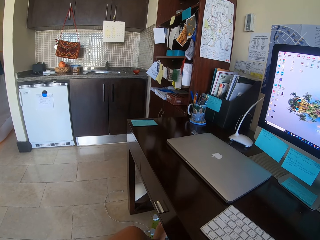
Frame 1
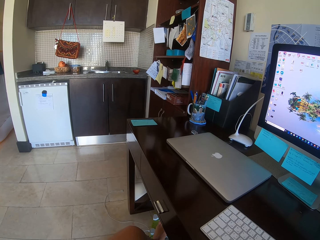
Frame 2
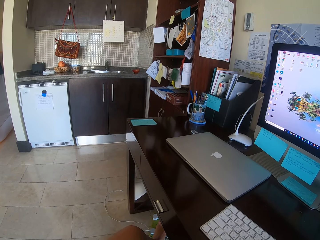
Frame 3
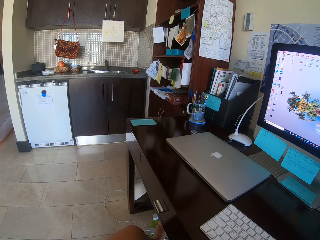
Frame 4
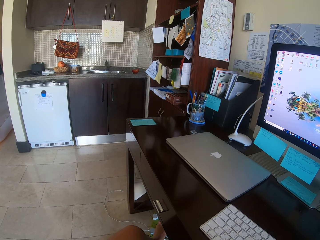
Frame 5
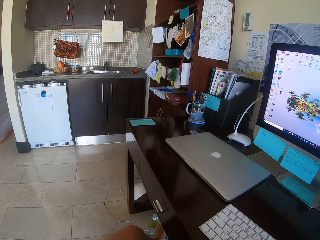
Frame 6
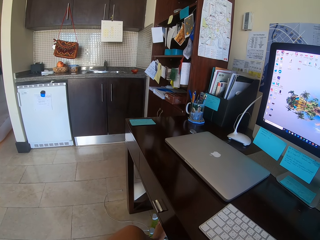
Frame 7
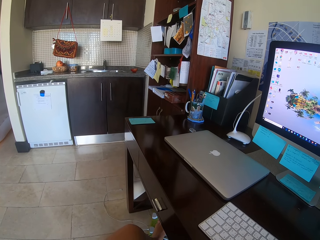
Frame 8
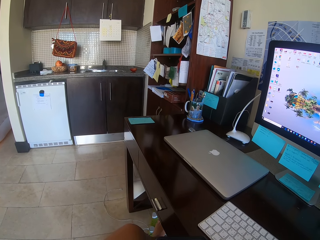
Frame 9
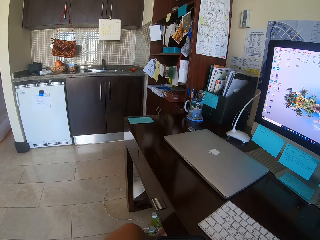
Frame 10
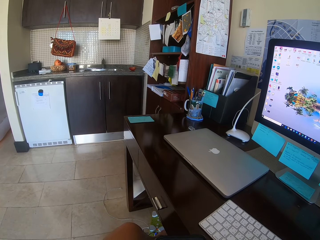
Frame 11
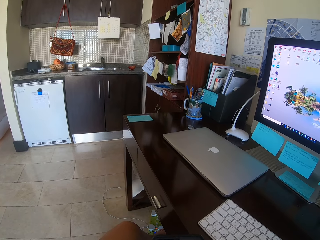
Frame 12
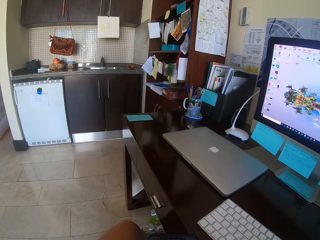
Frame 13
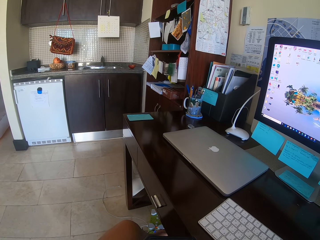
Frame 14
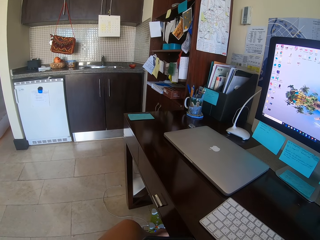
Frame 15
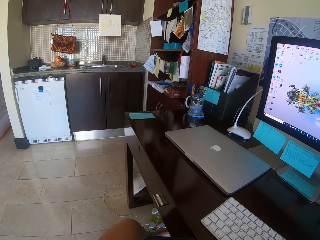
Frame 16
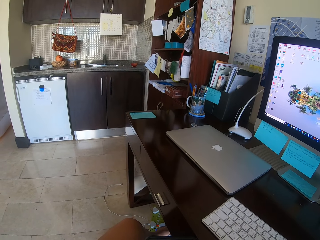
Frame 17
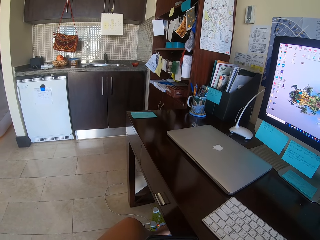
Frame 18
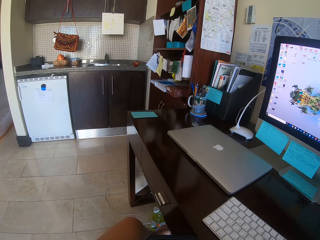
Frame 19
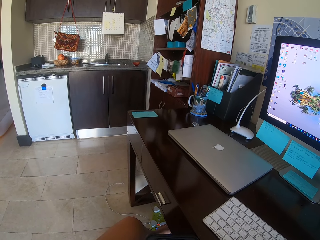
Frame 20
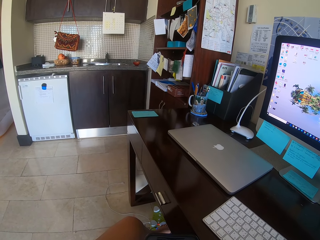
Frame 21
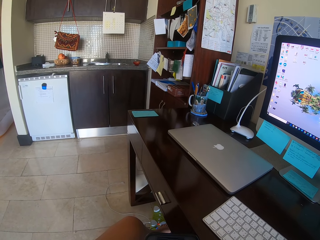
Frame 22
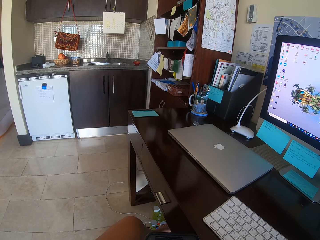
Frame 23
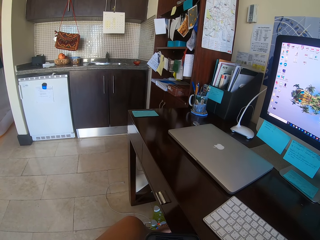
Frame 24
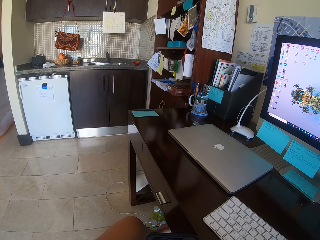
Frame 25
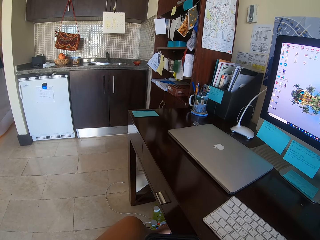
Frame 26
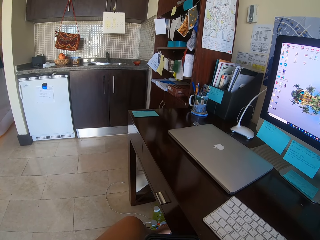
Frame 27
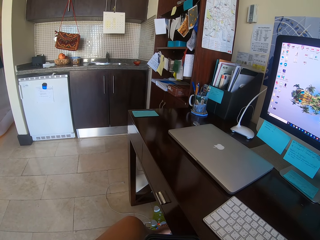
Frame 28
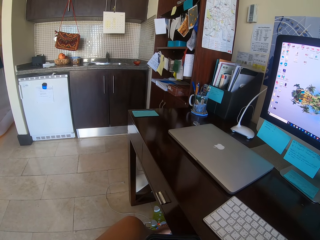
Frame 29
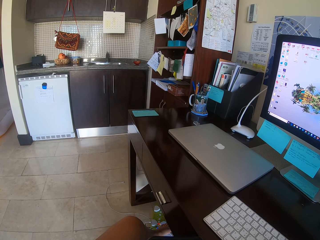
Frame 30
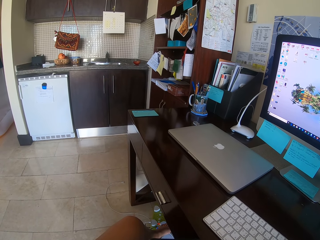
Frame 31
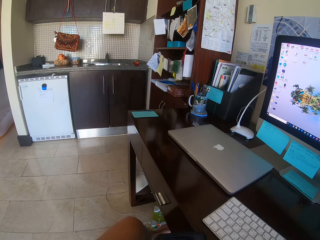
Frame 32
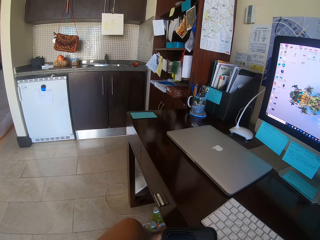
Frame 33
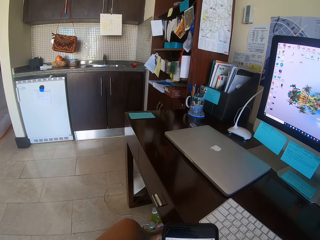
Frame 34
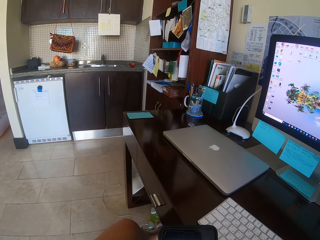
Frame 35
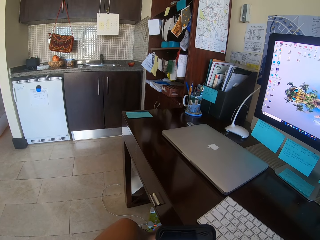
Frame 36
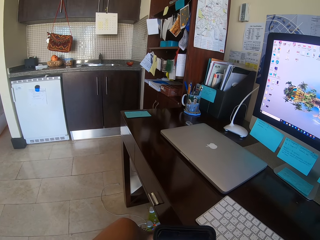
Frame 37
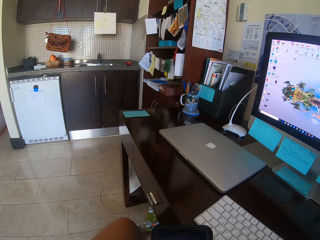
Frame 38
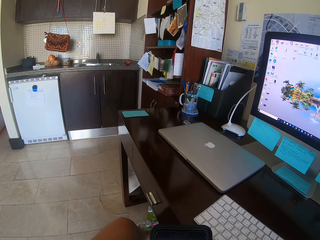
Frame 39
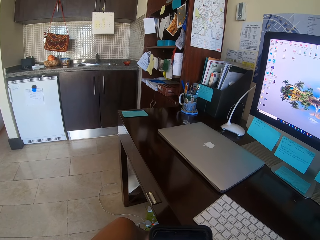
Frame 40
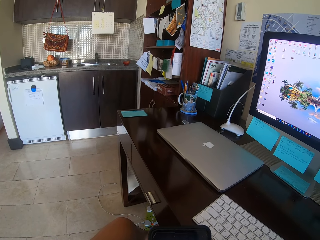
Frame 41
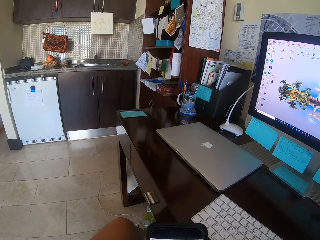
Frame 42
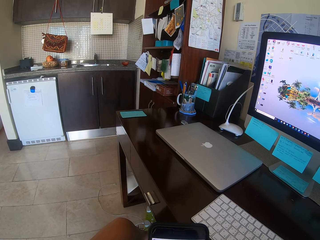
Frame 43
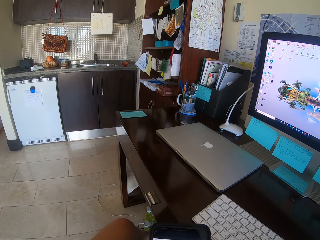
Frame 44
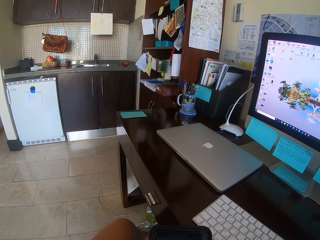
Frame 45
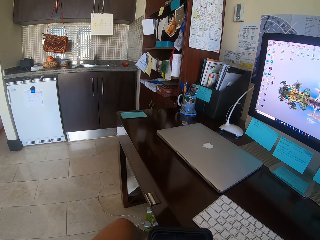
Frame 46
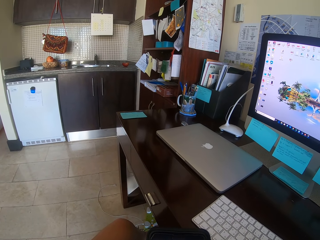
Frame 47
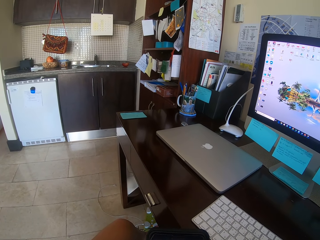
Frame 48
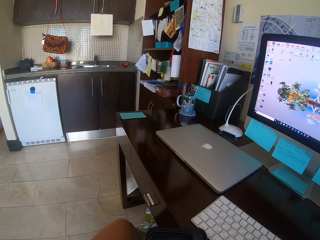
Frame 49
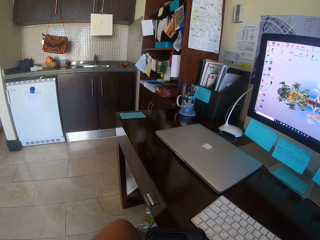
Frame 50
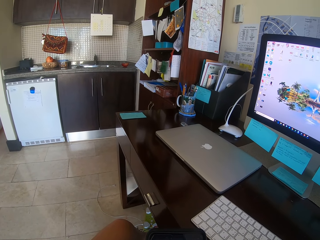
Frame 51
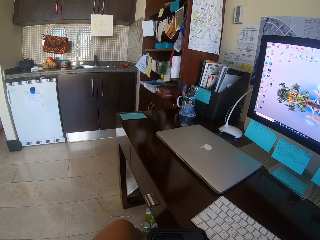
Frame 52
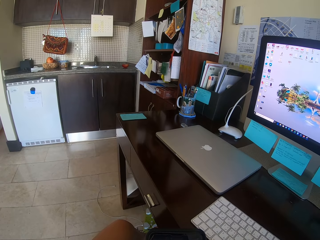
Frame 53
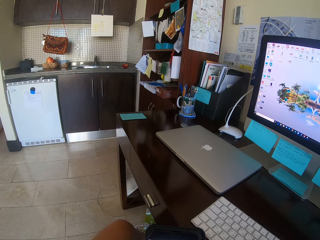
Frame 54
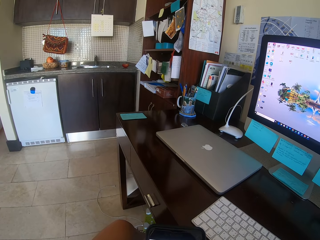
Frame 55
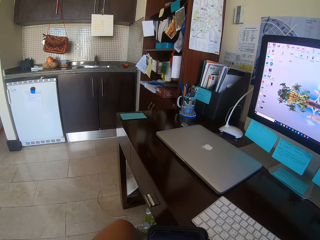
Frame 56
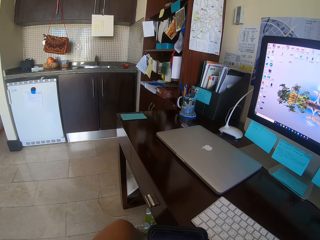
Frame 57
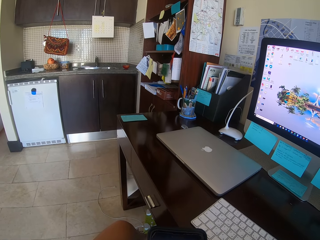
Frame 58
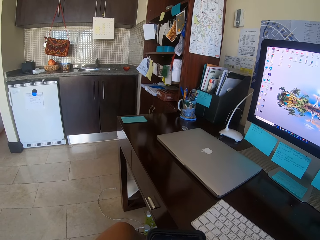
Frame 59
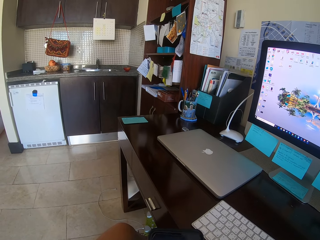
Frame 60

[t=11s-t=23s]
The camera wearer moves a foot. They operate a phone.

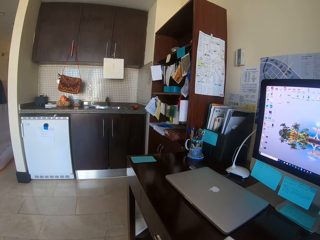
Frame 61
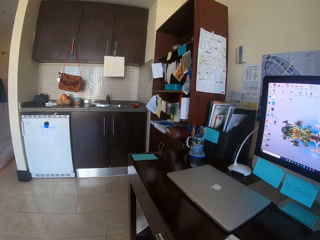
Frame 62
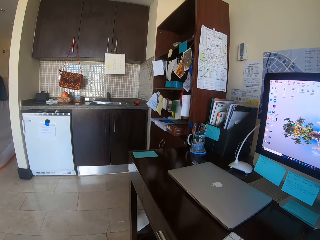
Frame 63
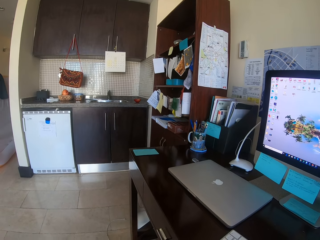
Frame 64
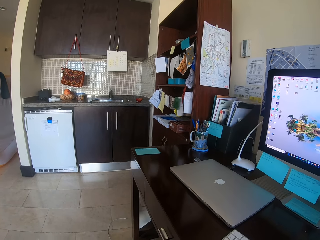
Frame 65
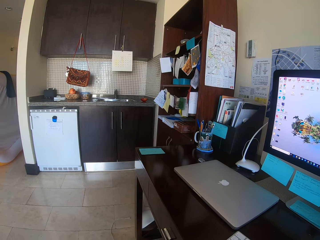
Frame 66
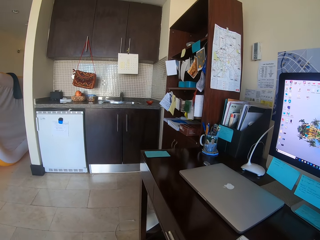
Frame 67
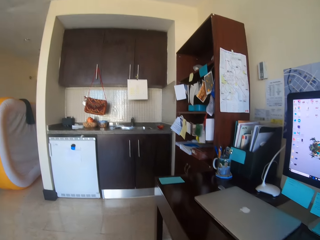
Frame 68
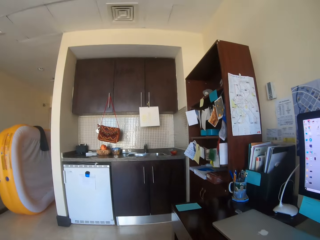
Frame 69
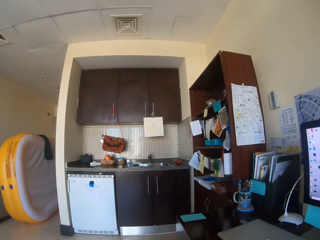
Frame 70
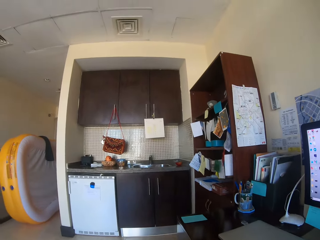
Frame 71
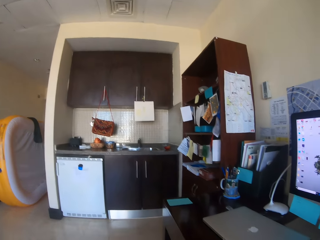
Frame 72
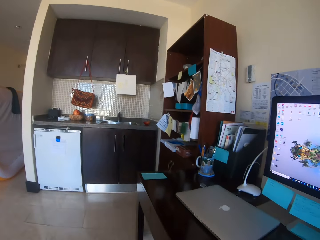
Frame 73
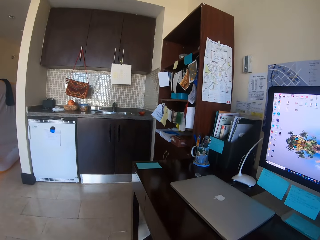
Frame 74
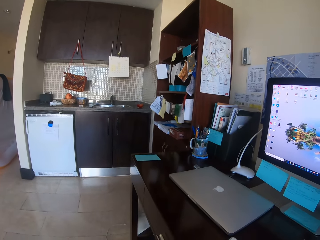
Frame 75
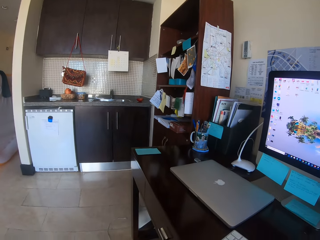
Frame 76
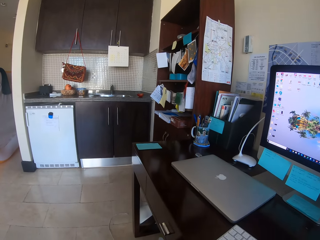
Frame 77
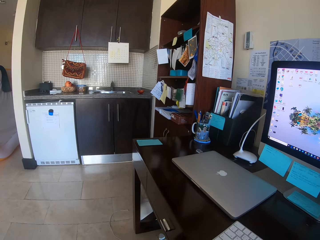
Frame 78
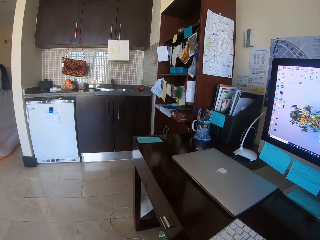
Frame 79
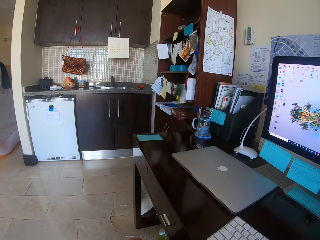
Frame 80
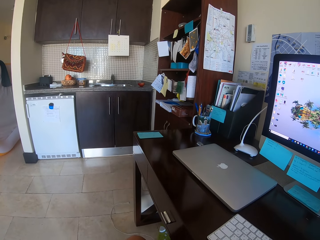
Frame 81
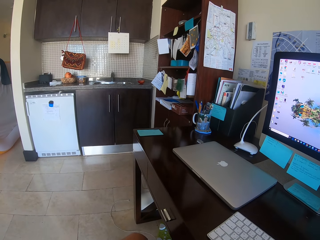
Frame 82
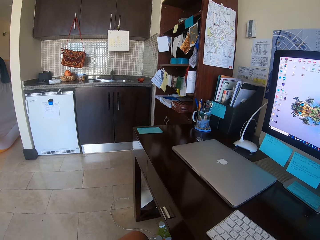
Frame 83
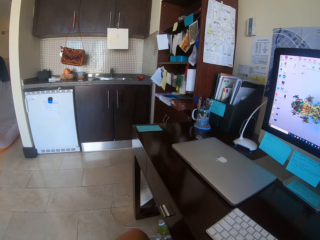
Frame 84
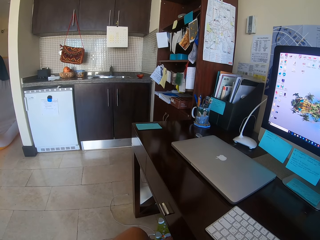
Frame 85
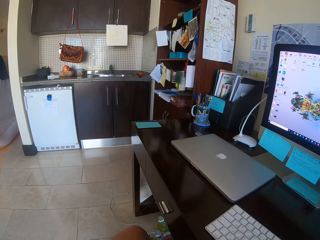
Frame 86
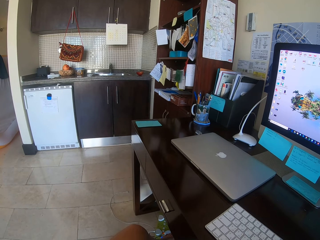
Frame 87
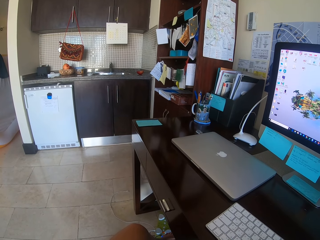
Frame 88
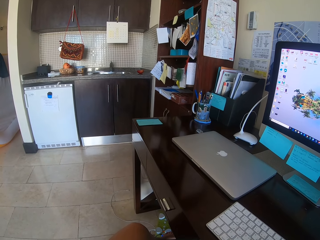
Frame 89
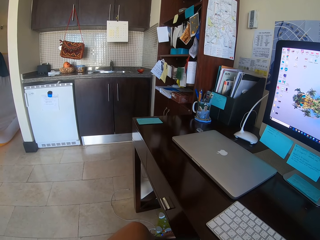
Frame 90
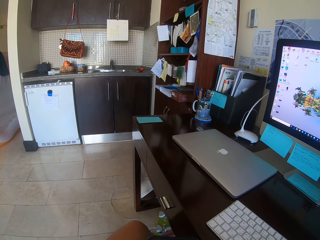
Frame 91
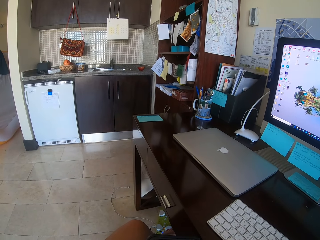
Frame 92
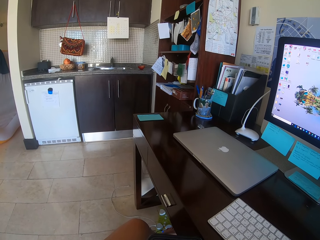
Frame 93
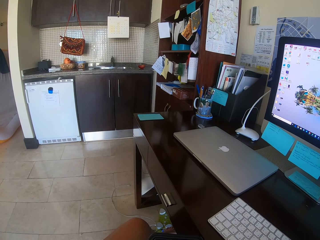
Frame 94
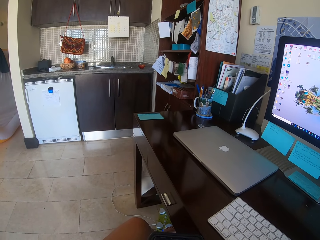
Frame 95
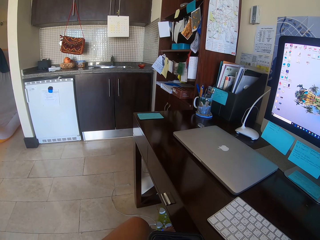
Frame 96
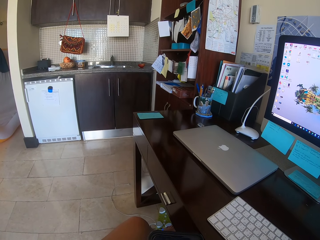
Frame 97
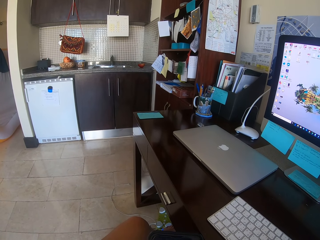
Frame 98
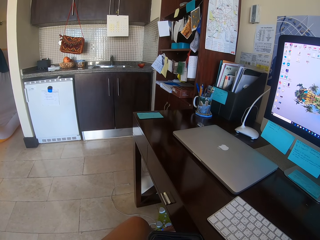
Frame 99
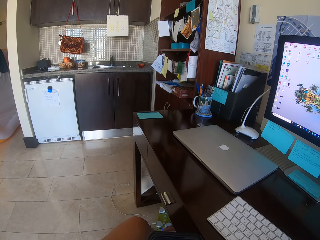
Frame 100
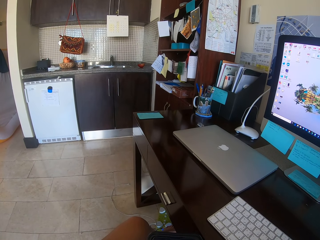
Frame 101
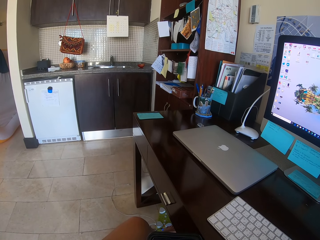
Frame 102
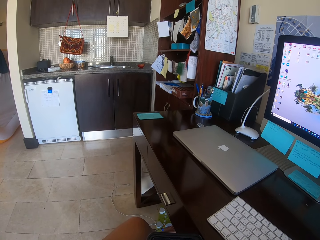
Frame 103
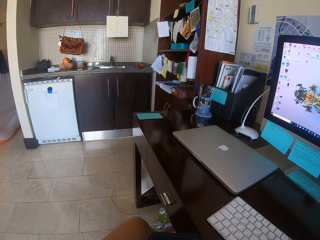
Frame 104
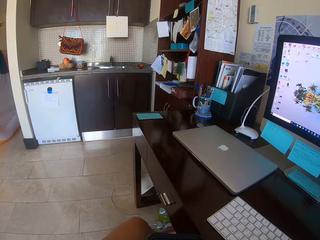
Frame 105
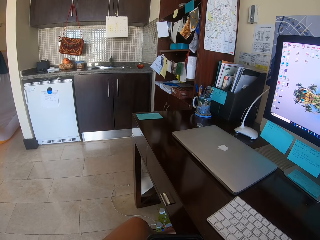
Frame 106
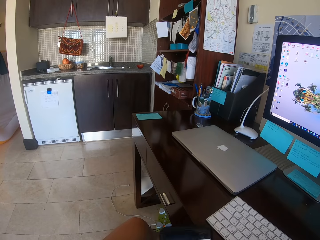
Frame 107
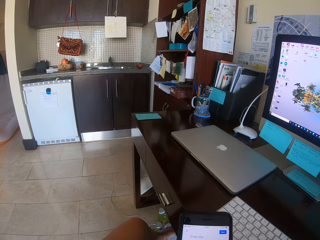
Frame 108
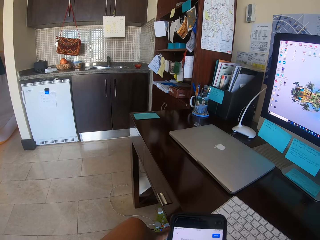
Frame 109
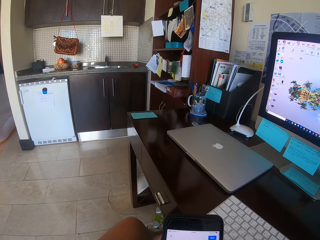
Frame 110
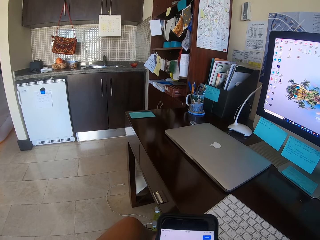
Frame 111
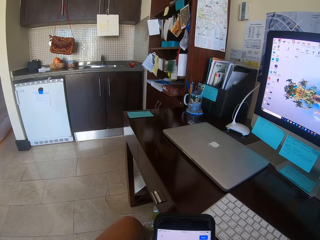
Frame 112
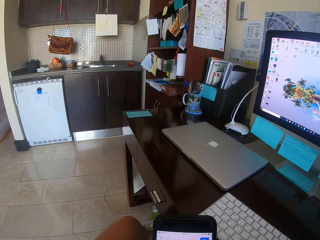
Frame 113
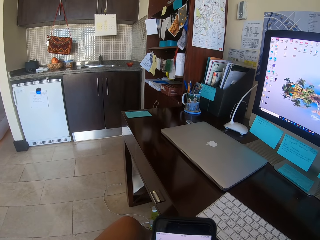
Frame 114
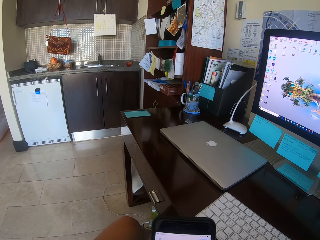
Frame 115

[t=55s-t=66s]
The camera wearer looks around a room. They operate her phone.
